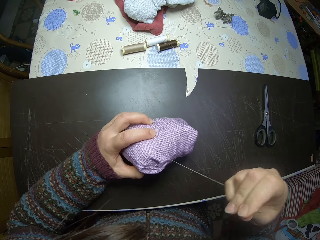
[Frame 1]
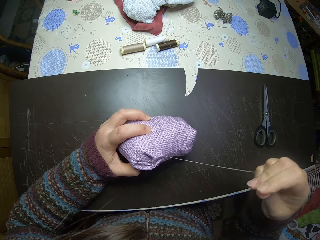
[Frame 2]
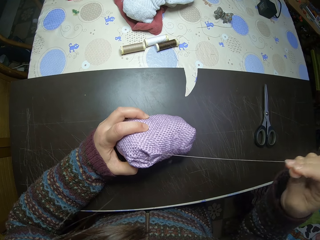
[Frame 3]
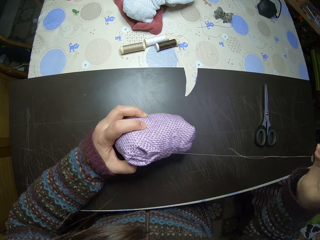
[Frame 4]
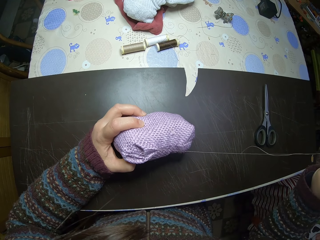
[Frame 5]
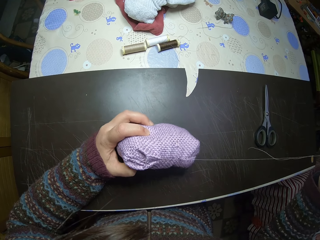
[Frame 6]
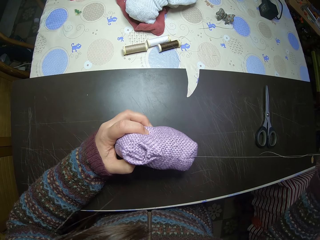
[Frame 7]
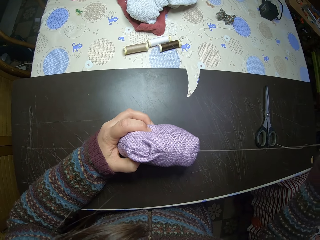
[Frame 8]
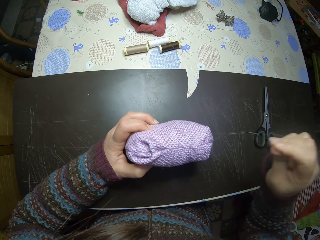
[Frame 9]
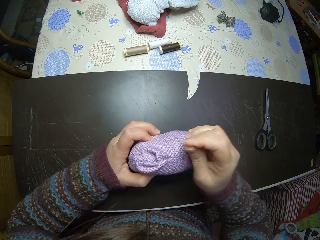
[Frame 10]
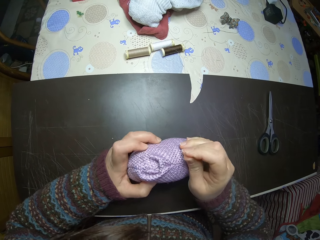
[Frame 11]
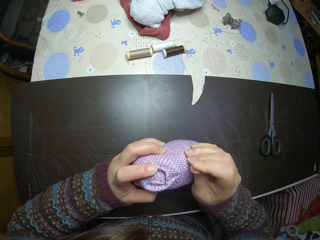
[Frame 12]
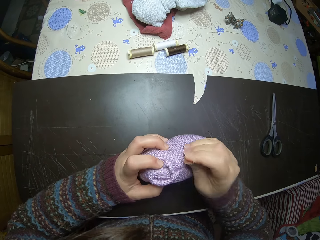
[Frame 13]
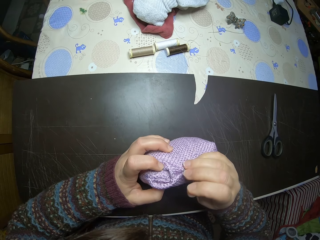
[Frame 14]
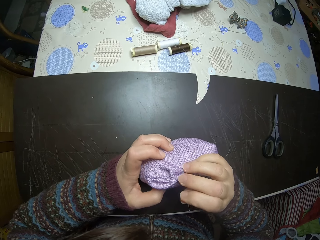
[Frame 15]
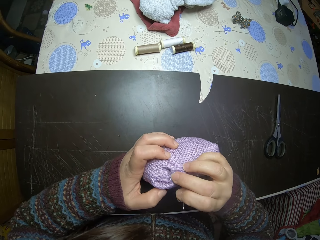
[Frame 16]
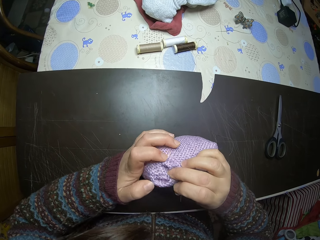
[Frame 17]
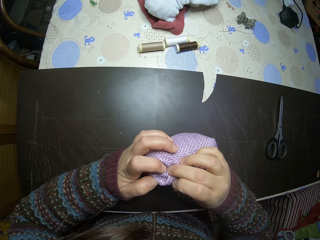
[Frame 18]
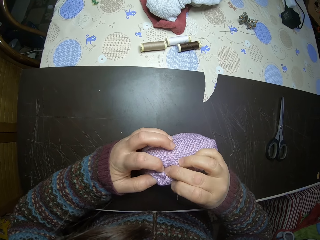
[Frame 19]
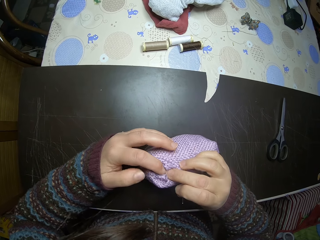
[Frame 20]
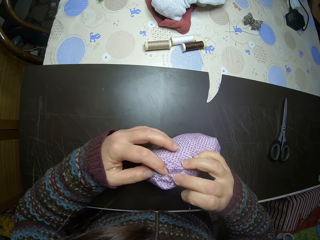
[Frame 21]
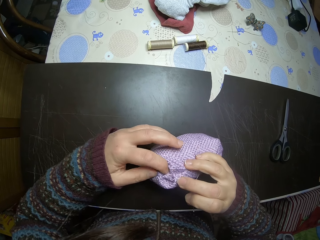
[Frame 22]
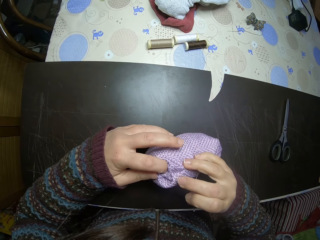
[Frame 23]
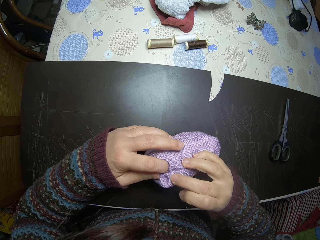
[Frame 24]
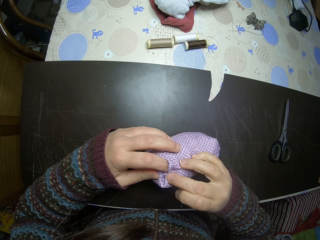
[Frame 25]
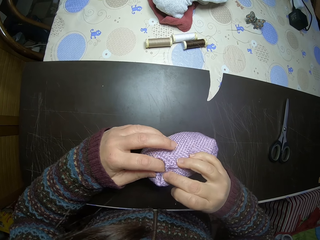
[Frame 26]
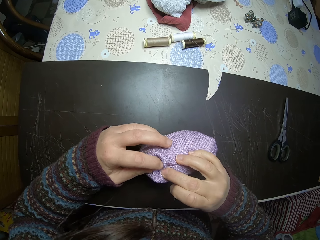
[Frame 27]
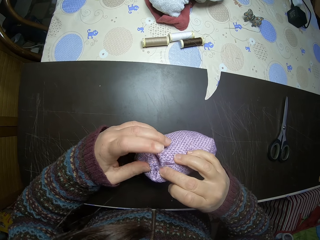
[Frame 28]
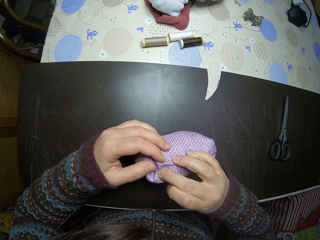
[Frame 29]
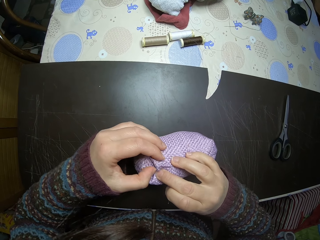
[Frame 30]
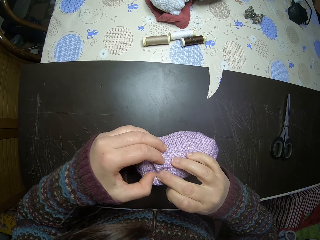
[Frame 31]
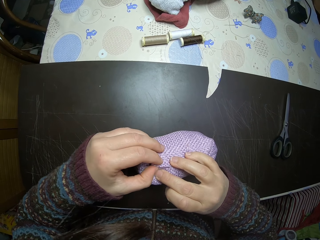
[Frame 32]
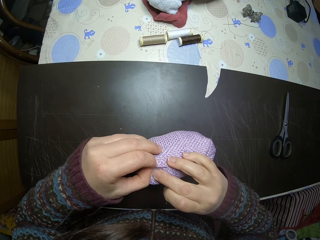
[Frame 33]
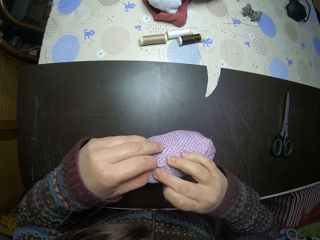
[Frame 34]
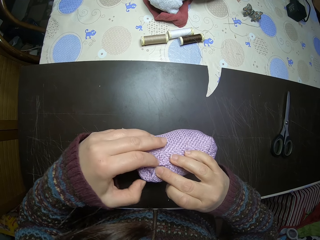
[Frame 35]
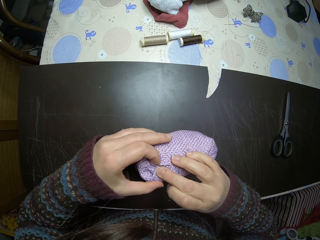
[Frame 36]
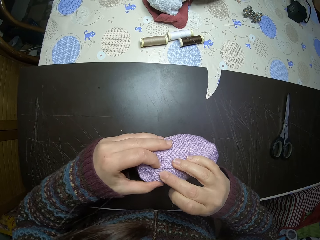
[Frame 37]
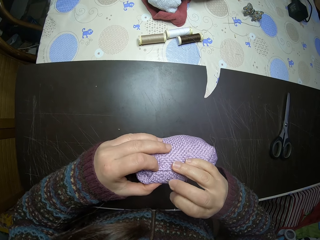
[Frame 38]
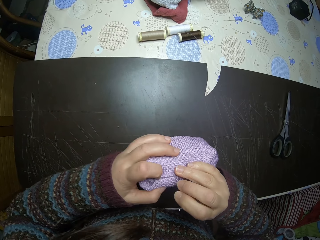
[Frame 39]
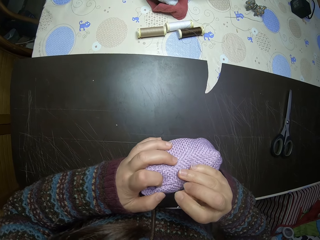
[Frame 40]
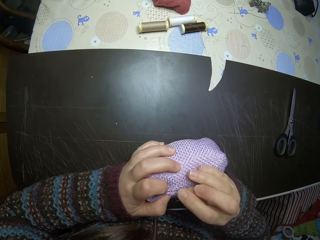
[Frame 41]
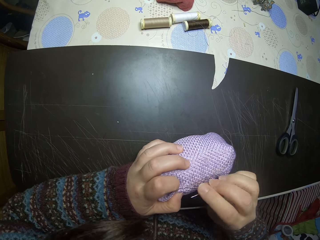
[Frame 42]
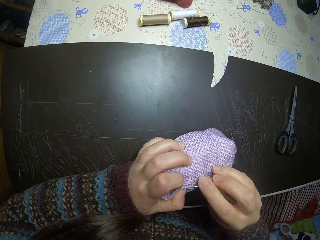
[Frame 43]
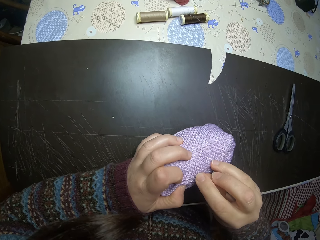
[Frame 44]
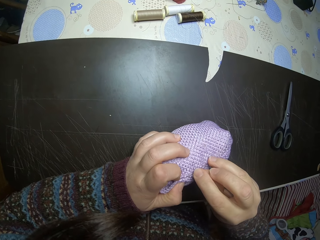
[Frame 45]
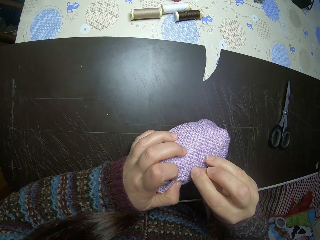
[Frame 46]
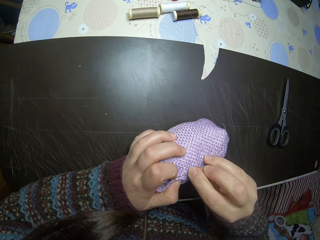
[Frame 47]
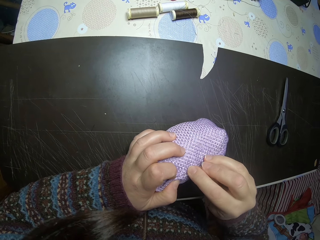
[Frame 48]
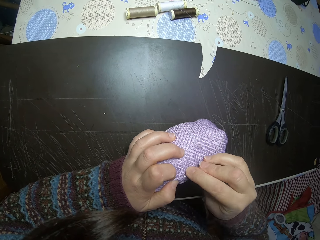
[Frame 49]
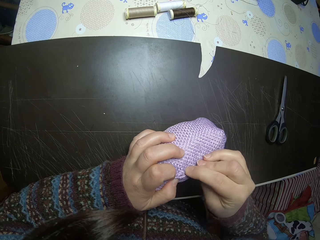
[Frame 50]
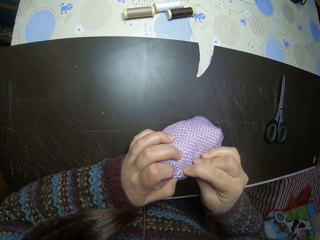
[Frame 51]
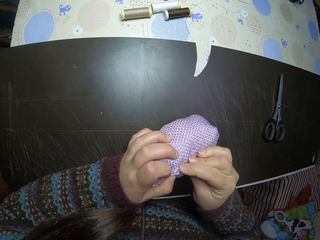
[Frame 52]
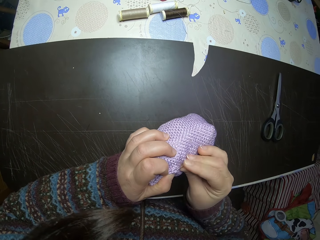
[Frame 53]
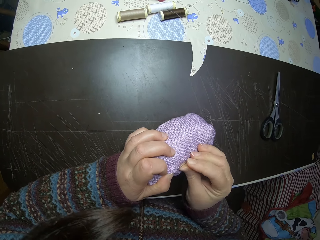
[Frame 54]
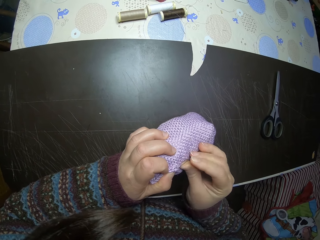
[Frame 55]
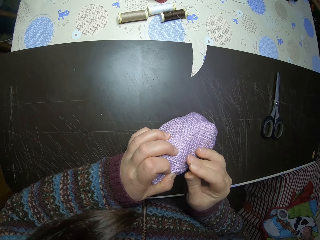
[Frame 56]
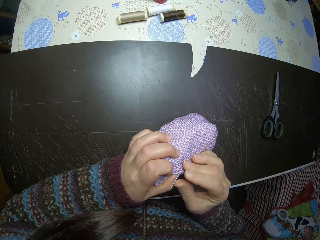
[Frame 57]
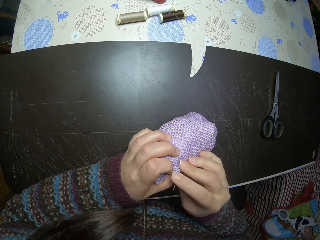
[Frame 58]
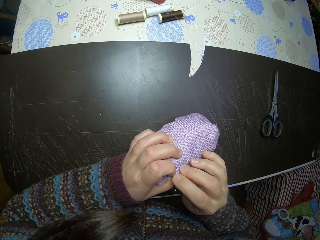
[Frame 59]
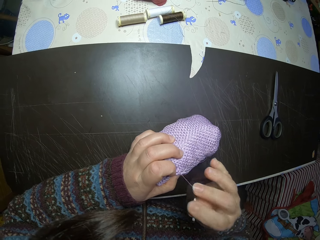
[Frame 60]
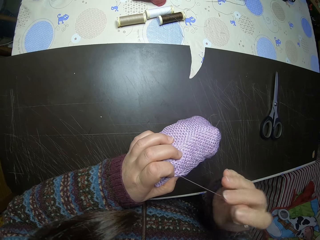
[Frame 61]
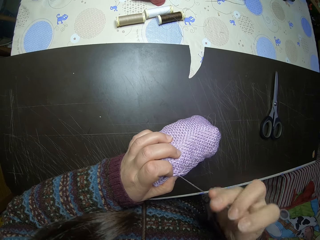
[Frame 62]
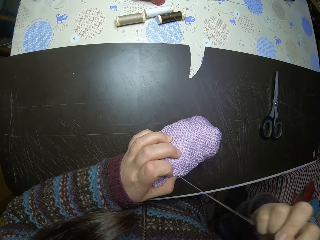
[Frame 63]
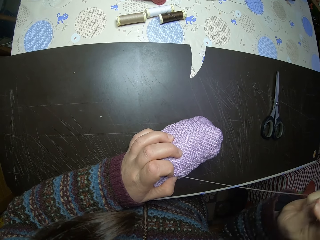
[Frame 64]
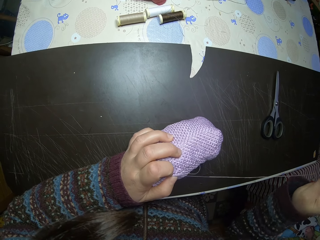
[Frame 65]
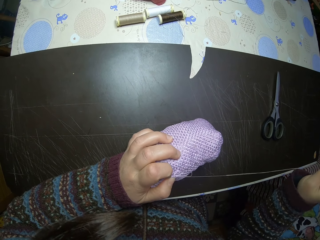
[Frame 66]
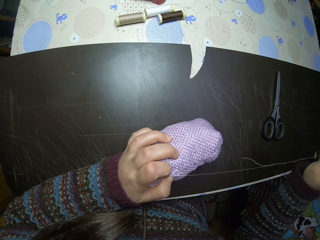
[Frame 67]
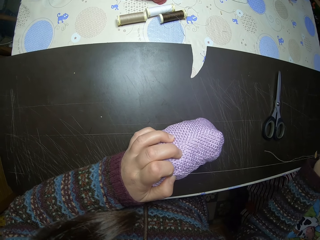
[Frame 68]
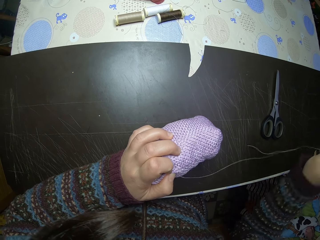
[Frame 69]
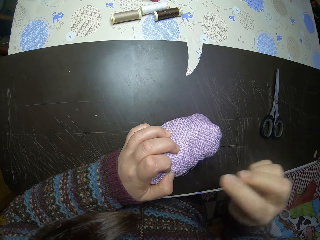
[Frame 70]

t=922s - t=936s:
The camera wearer aligns the cloth well. They knit a piece of cloth.

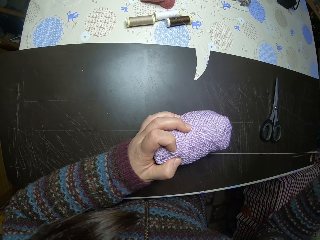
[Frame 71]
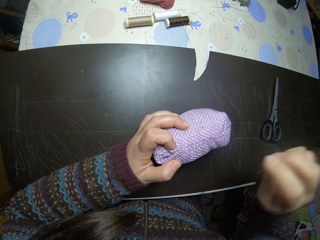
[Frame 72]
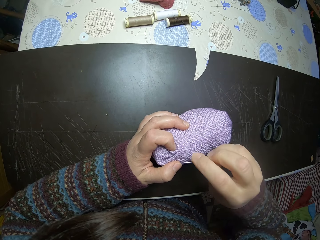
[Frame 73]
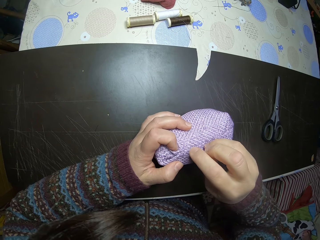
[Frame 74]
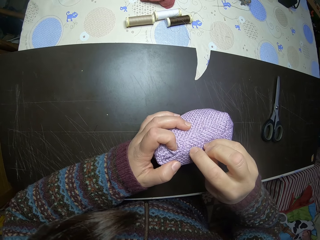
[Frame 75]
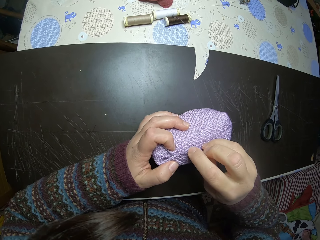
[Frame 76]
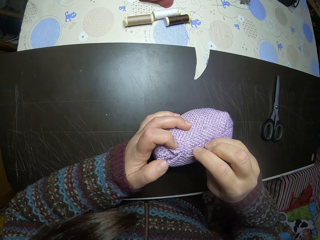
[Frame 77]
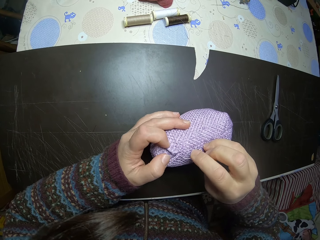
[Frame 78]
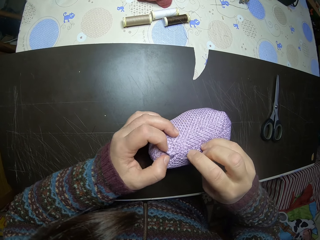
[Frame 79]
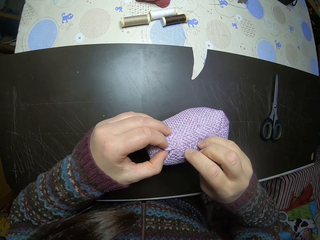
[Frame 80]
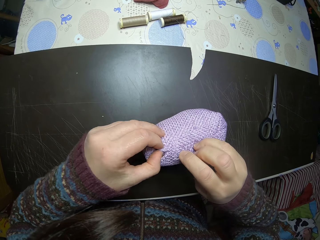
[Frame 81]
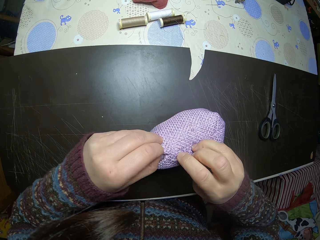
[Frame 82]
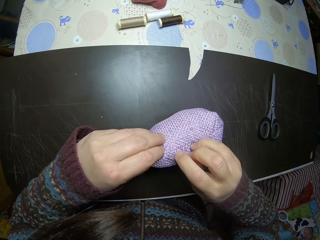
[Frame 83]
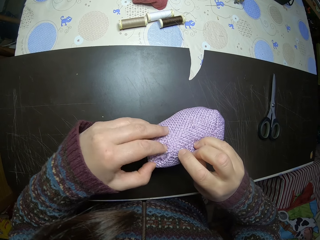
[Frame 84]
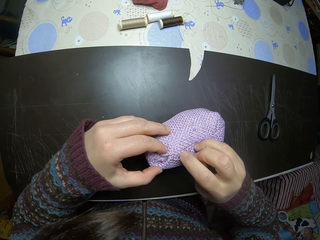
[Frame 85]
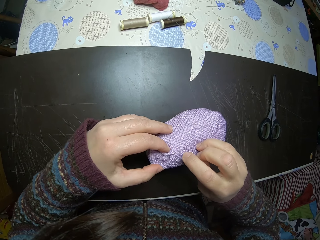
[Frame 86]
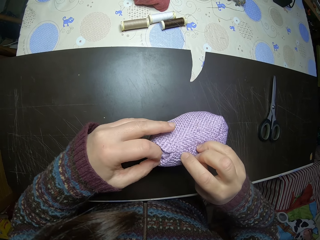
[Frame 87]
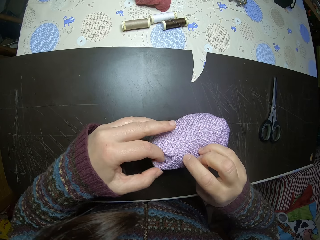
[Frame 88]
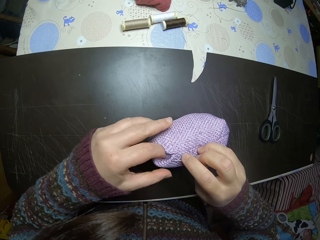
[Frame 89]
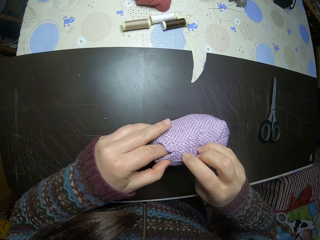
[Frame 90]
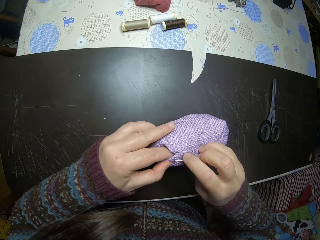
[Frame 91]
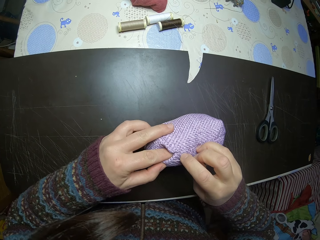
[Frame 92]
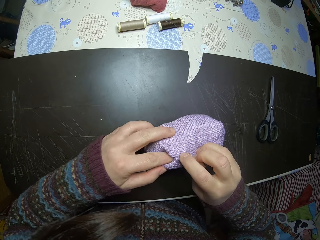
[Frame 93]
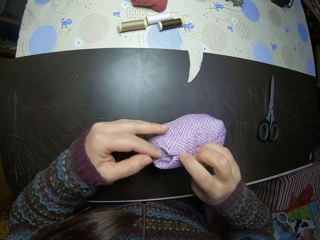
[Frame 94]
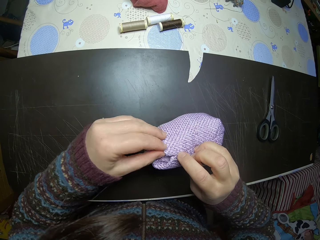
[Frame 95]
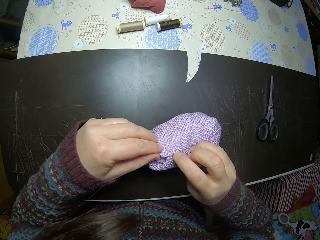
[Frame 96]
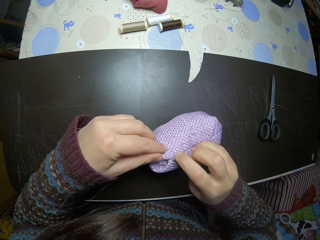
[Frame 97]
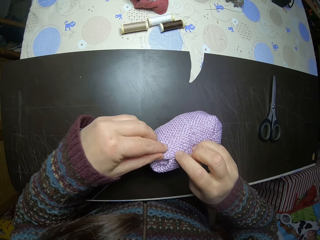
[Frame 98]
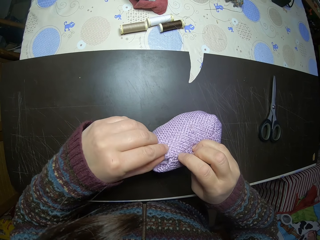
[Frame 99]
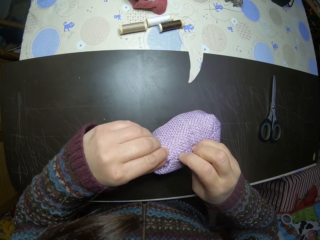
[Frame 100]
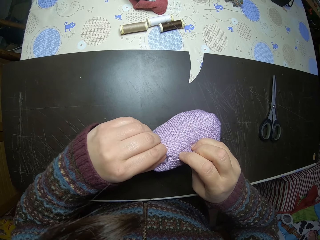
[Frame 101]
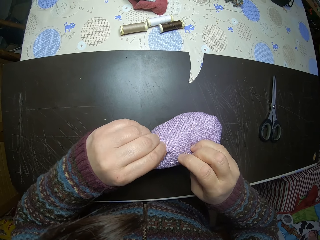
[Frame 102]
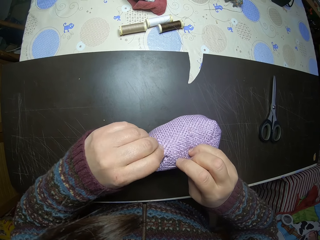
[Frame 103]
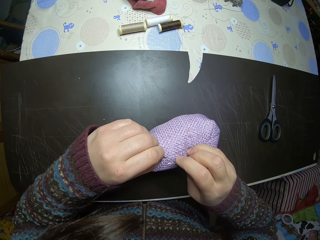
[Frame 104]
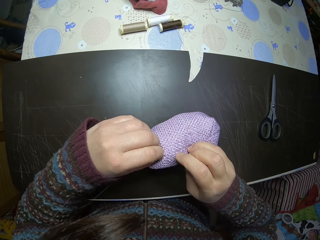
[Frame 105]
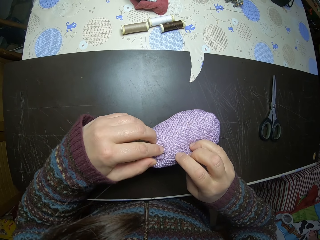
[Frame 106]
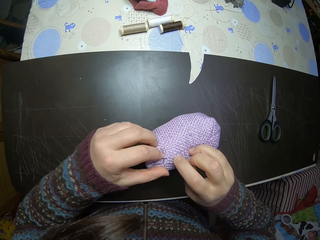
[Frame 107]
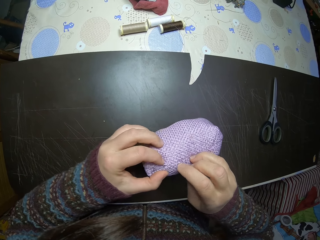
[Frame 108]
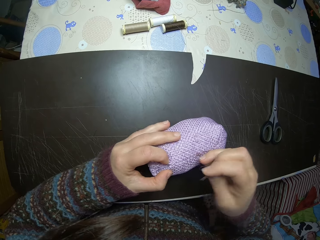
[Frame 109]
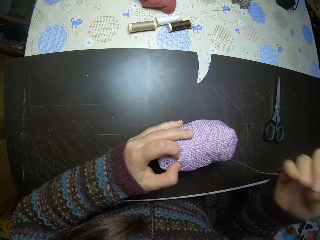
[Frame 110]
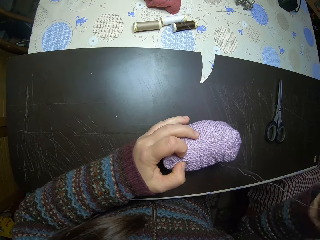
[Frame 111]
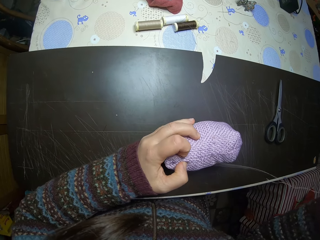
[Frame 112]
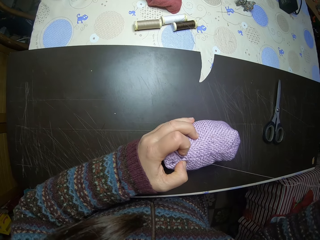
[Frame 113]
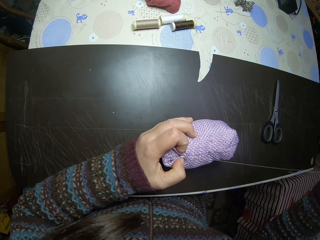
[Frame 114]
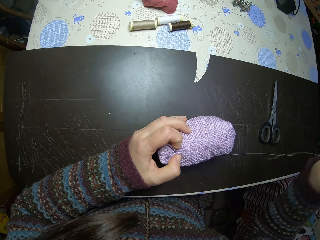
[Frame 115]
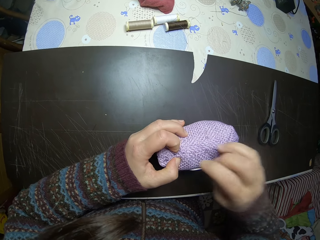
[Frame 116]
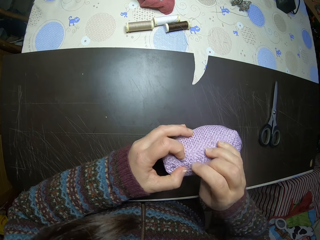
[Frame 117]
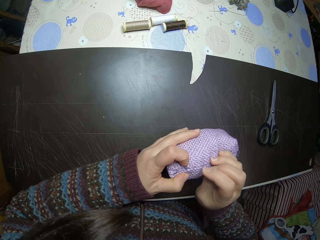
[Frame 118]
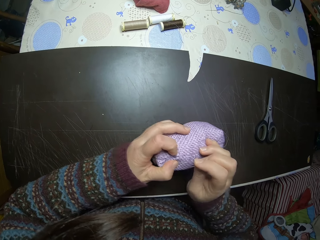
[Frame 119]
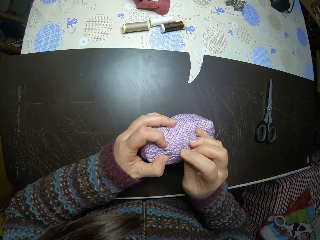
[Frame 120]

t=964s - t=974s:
The camera wearer aligns the cloth well. They adjust the stuffed fabric.
